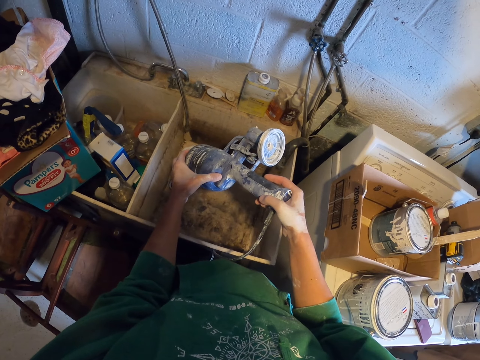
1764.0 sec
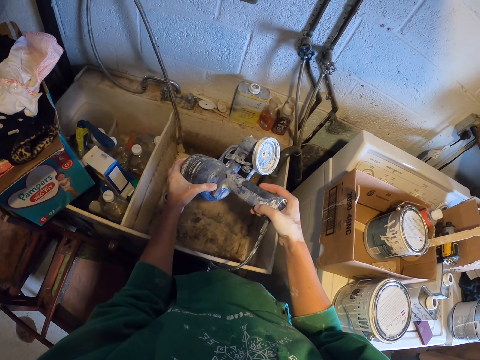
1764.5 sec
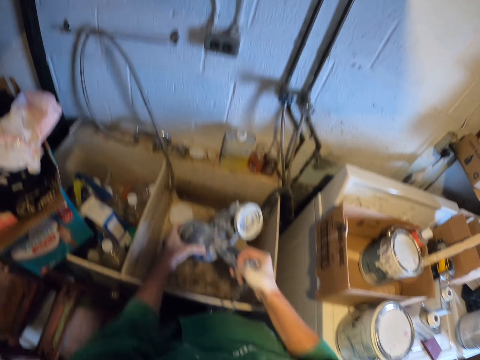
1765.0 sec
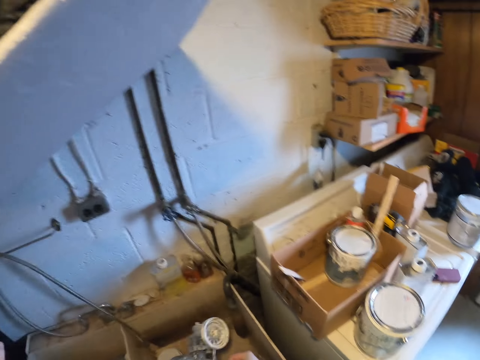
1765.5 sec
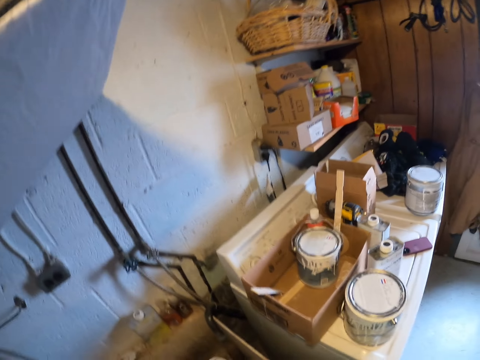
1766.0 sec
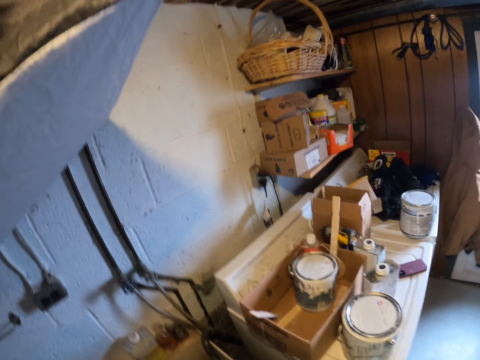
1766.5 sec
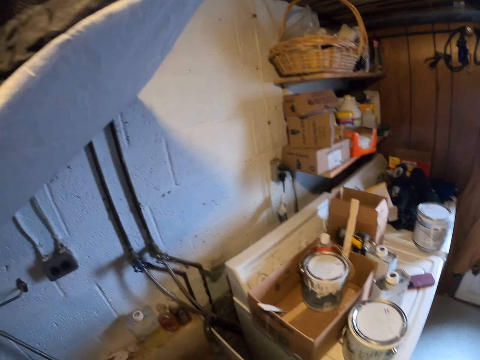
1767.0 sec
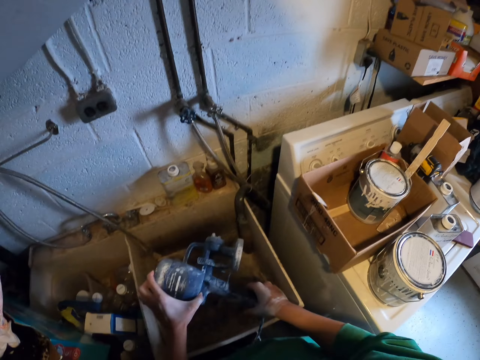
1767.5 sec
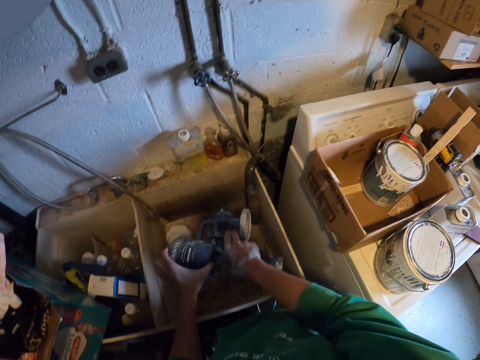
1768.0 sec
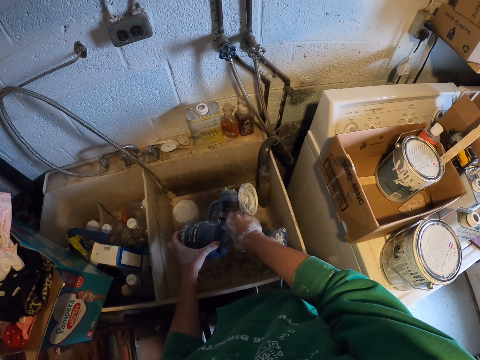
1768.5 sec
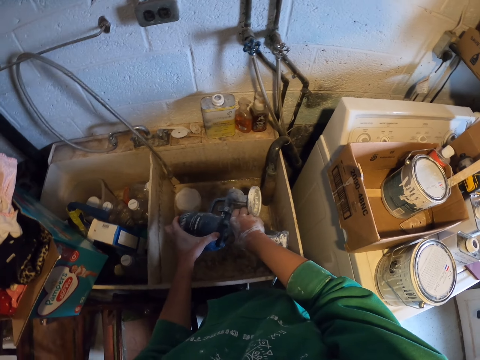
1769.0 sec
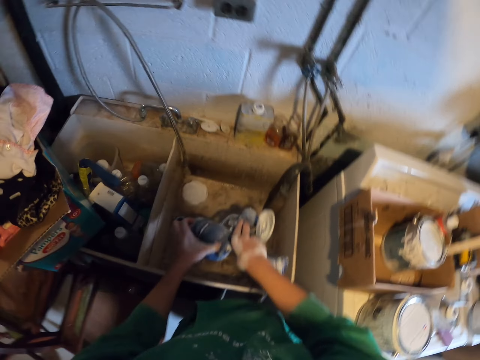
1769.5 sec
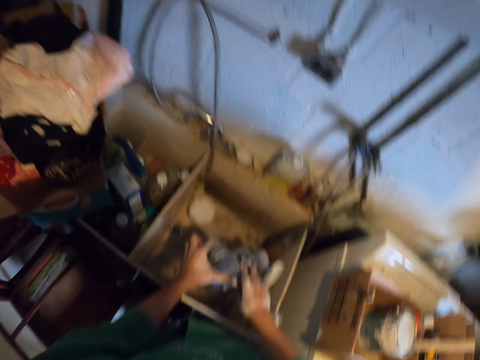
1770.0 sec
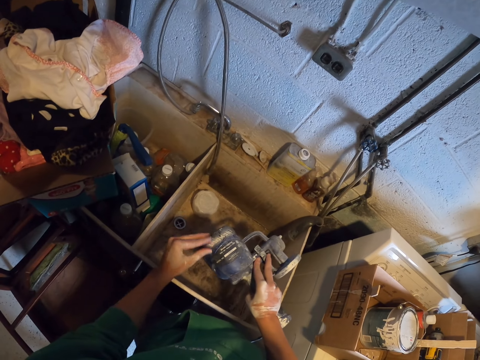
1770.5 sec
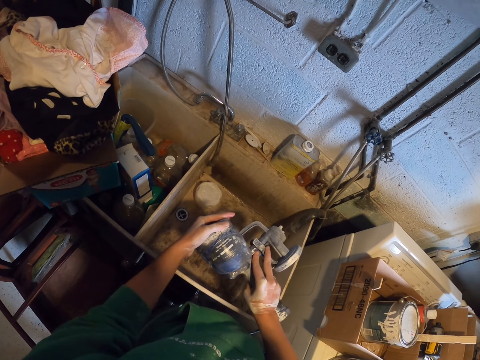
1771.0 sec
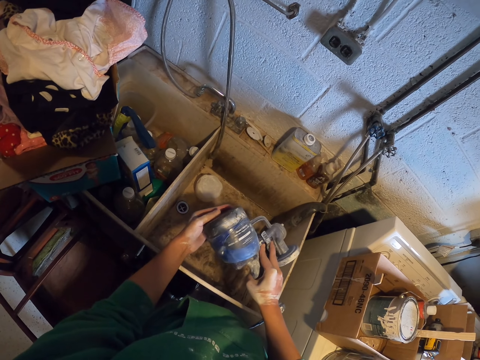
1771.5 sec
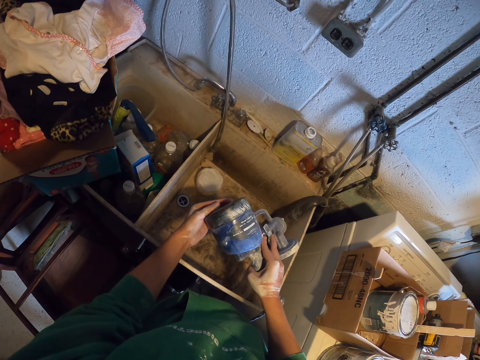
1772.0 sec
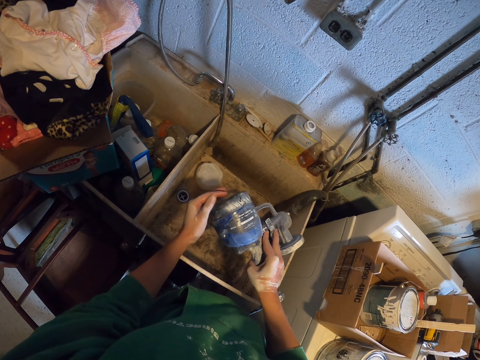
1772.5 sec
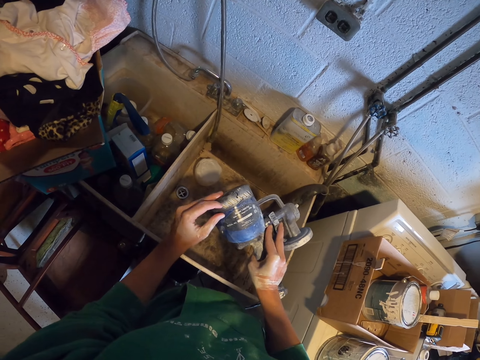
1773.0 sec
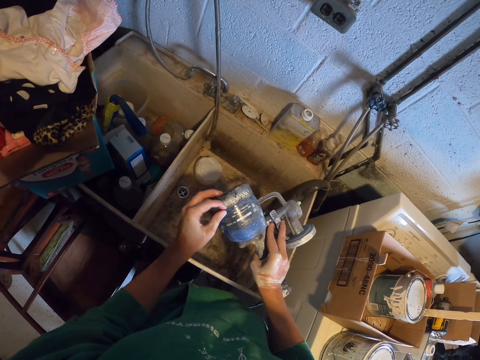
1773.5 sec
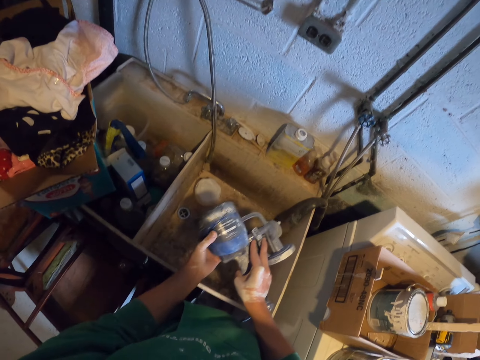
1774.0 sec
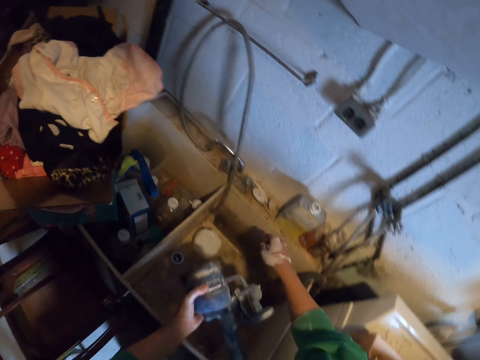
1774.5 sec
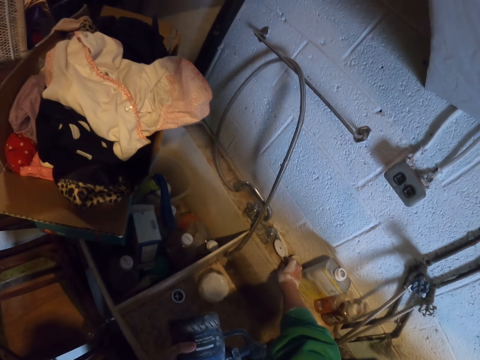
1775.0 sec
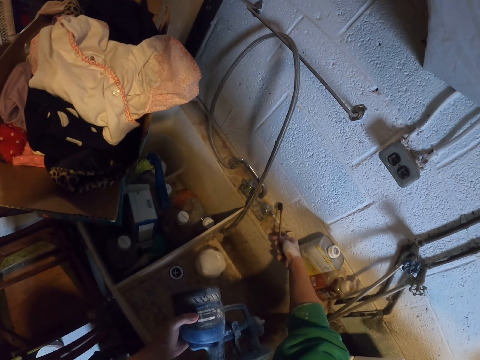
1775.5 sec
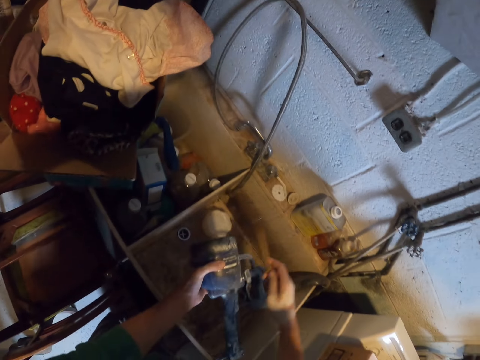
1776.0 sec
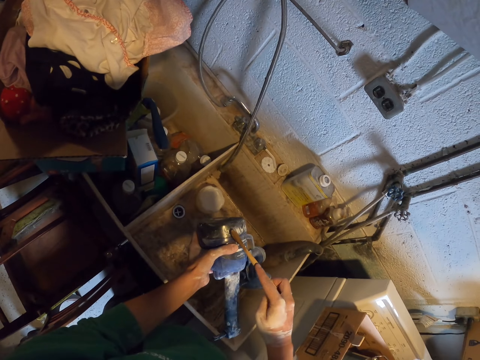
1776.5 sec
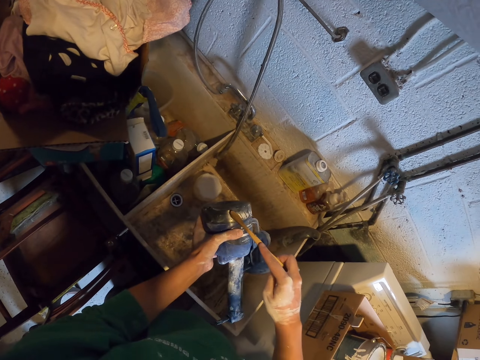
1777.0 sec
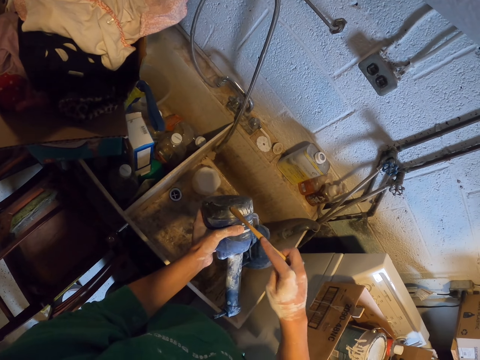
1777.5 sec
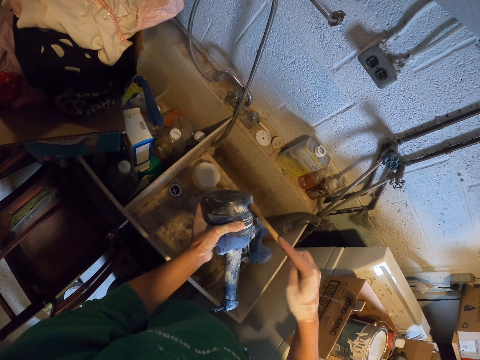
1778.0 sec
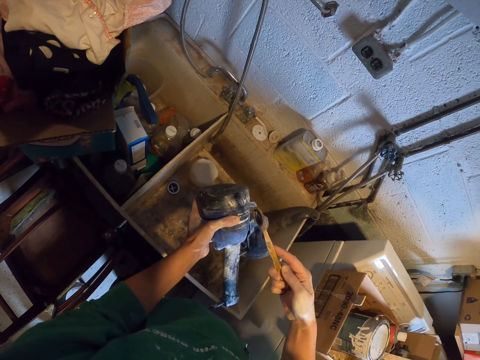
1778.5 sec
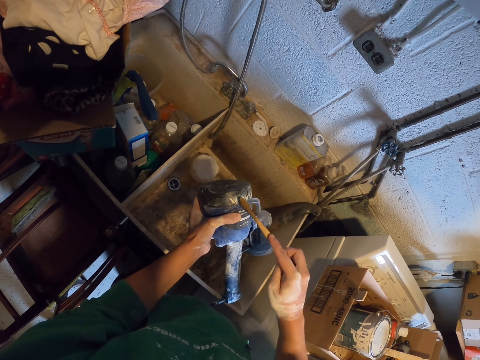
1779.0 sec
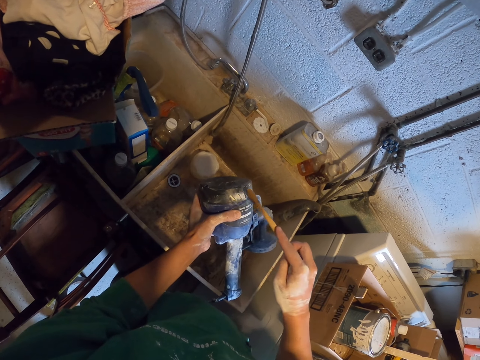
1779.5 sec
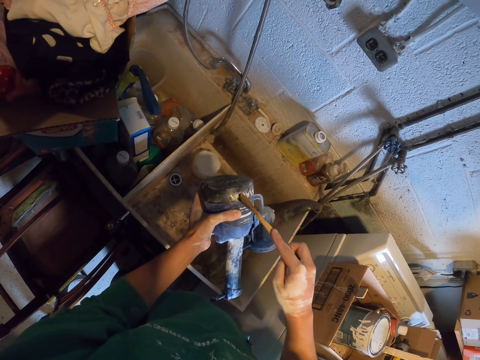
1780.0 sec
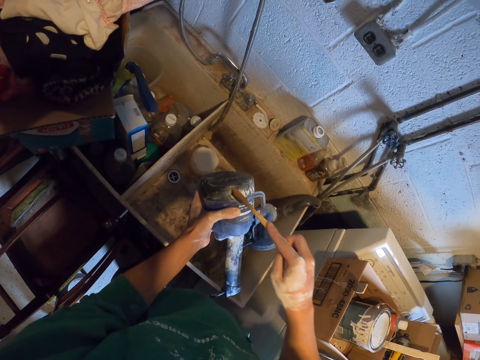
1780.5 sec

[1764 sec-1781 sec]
The camera wearer looks around the workshop. They drain the water from the paint sprayer. They pick up a brush. They brush the paint sprayer.

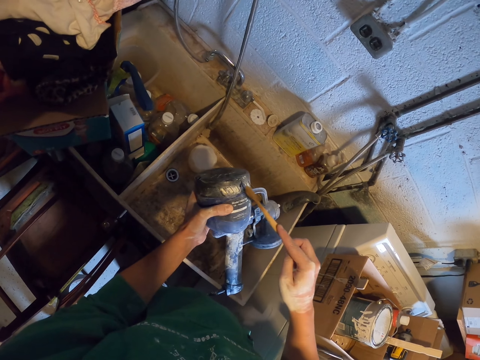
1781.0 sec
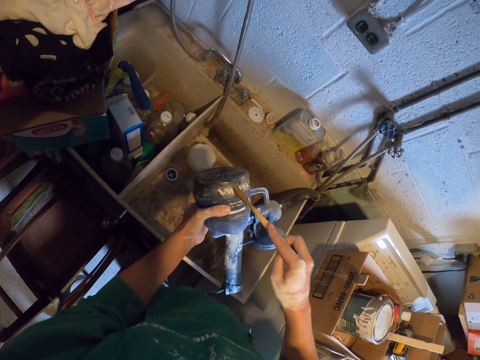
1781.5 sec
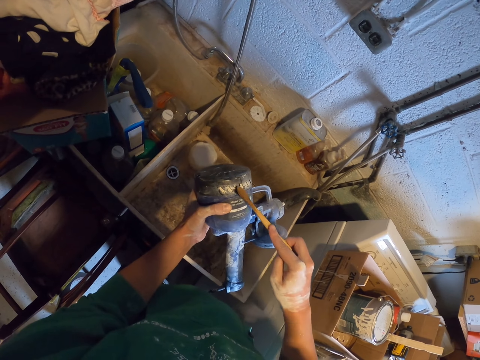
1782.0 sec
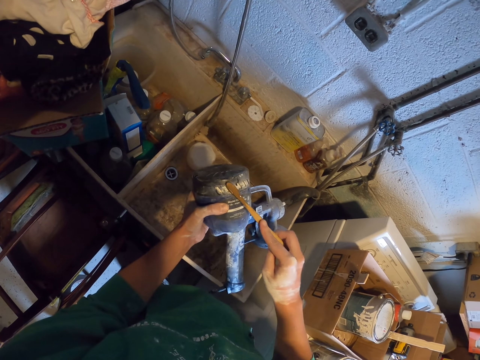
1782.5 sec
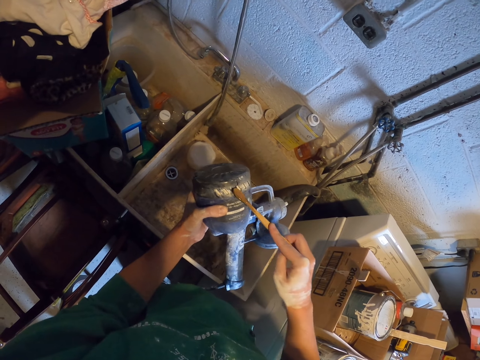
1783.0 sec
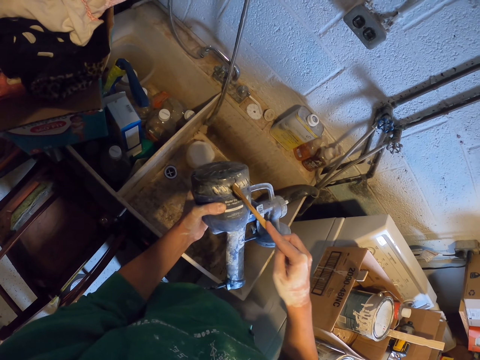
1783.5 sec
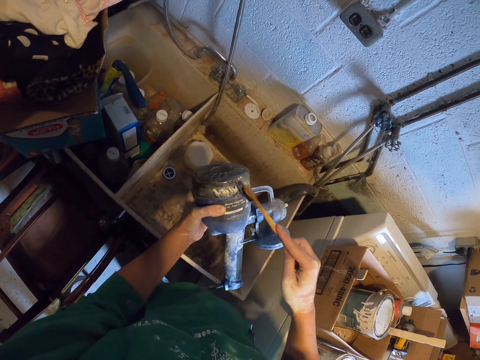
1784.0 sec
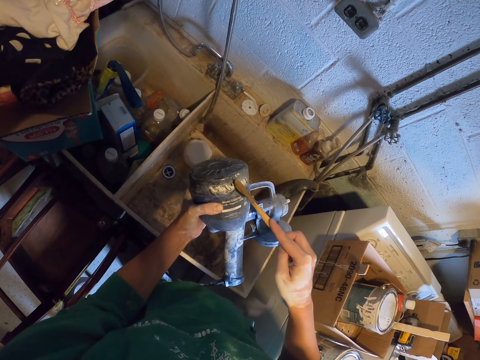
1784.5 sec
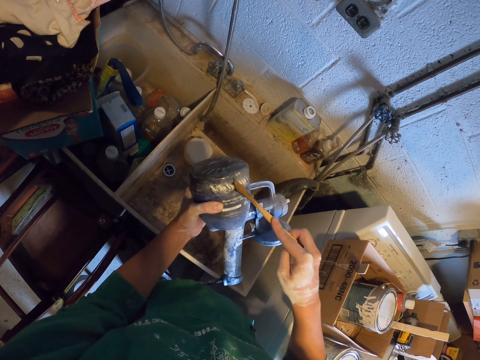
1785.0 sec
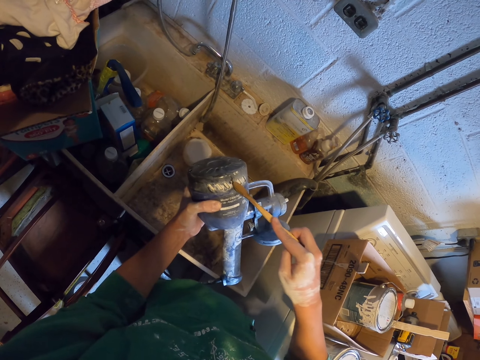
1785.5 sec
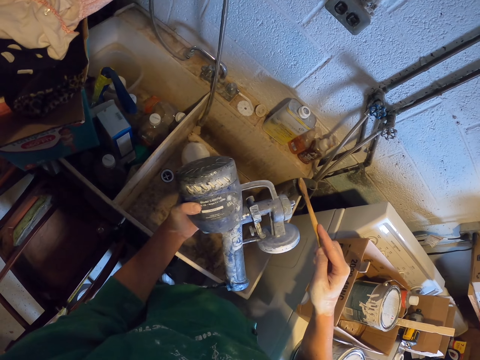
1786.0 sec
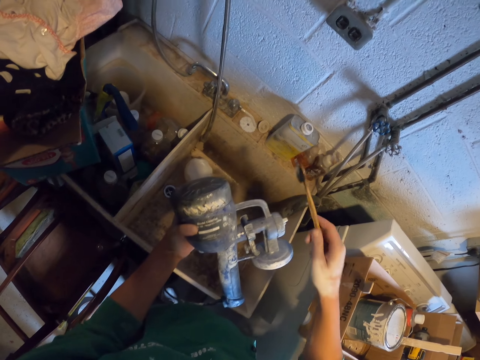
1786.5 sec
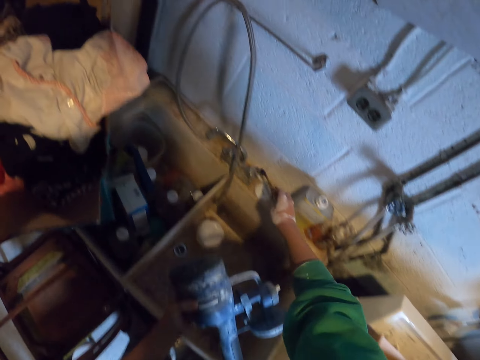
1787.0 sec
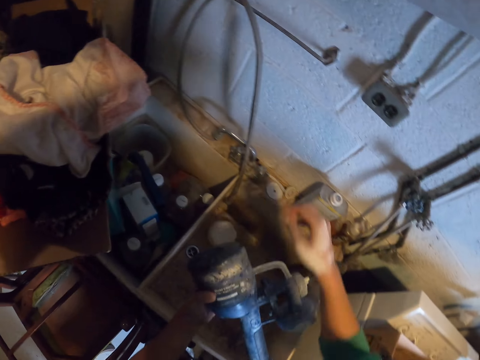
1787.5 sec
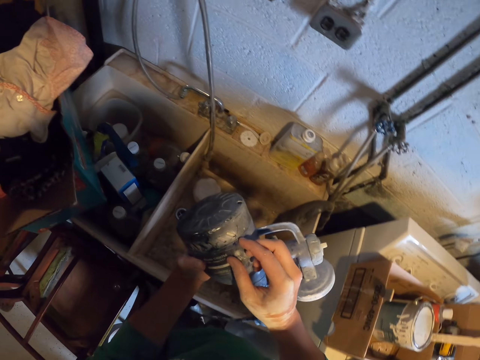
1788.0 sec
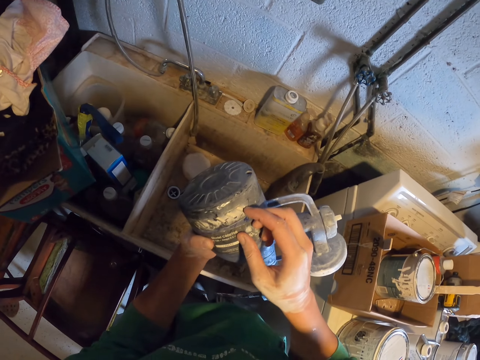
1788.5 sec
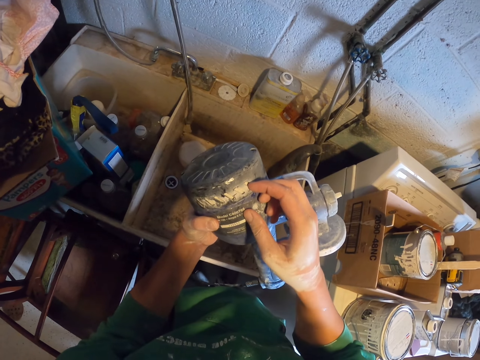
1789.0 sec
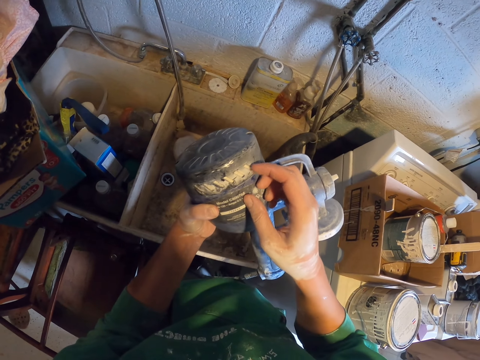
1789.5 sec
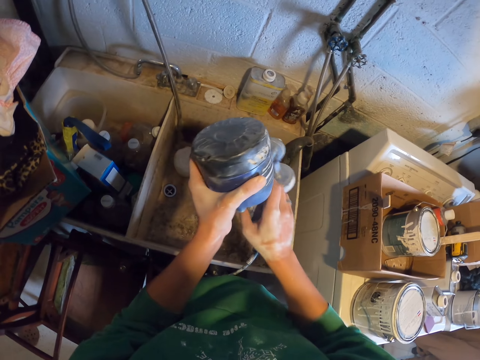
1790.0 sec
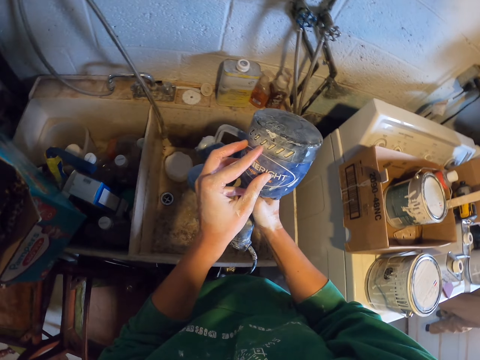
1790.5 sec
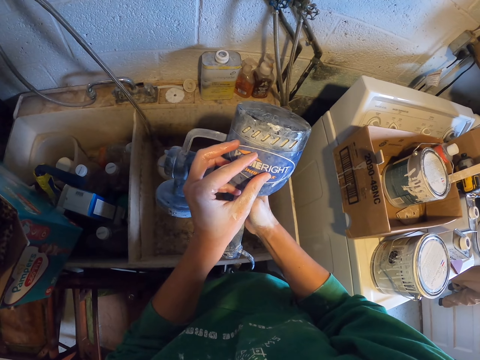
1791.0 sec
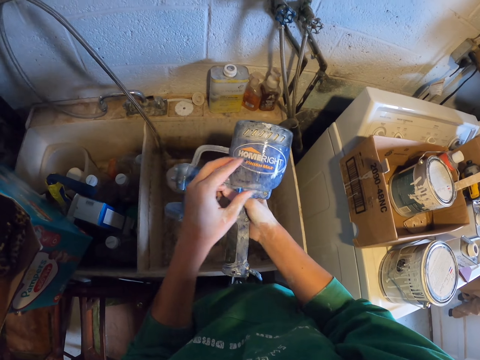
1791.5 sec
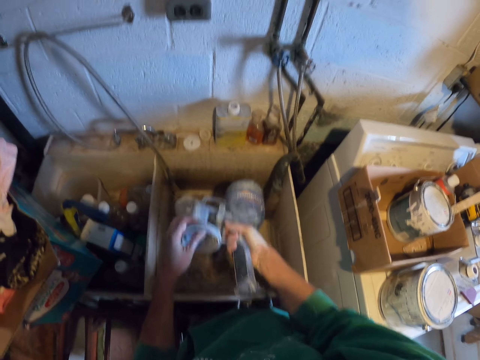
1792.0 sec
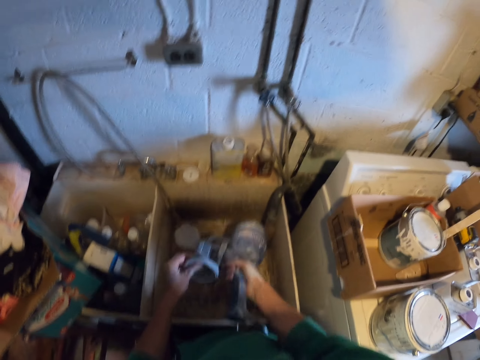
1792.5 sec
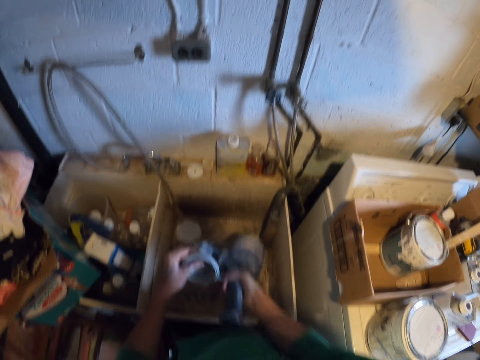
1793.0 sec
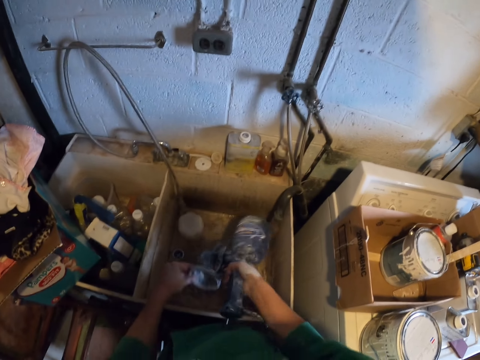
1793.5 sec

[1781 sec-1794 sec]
The camera wearer places down the brush. They stare at the paint sprayer. They shake the paint sprayer.
